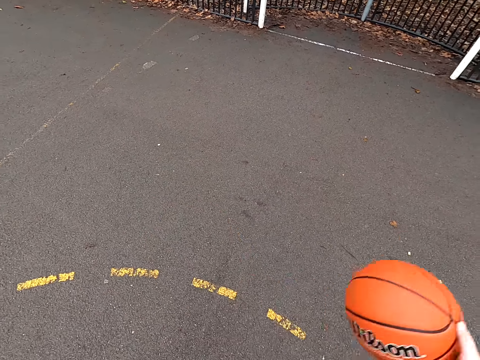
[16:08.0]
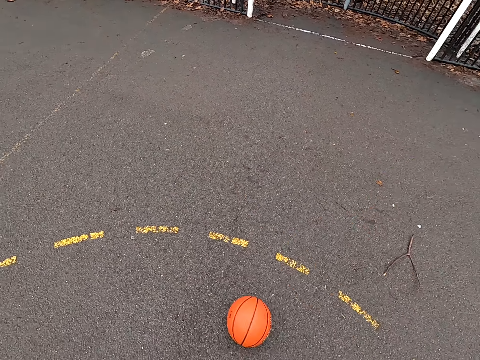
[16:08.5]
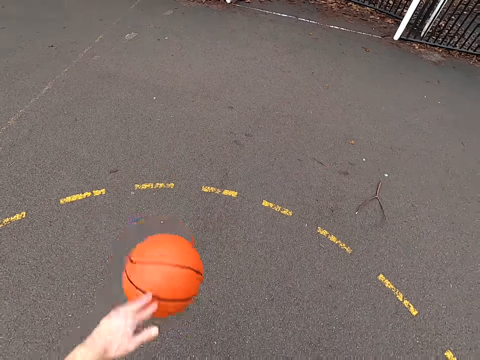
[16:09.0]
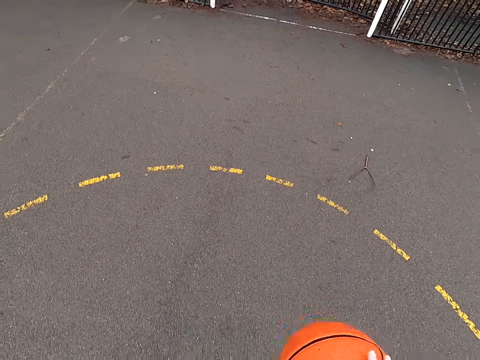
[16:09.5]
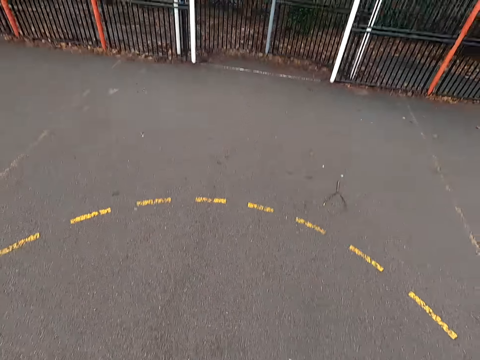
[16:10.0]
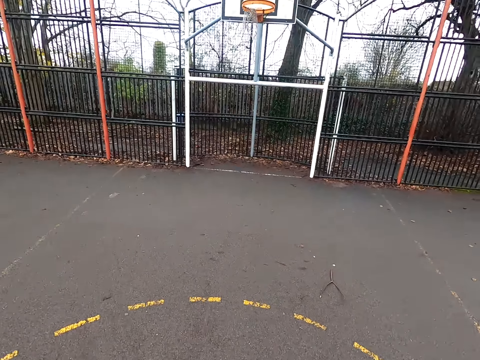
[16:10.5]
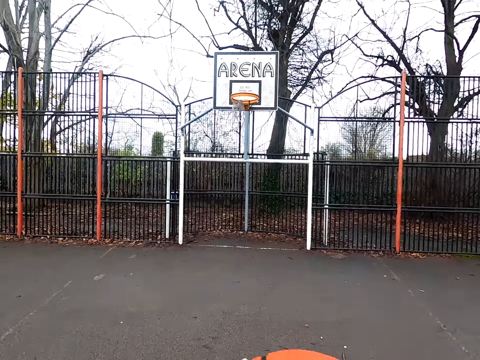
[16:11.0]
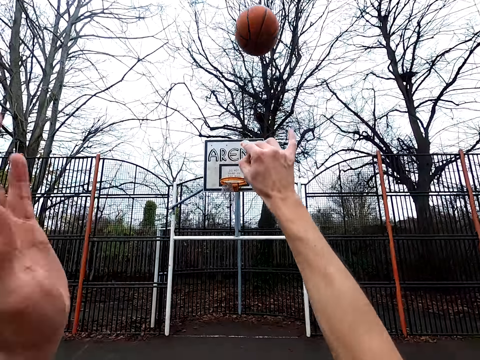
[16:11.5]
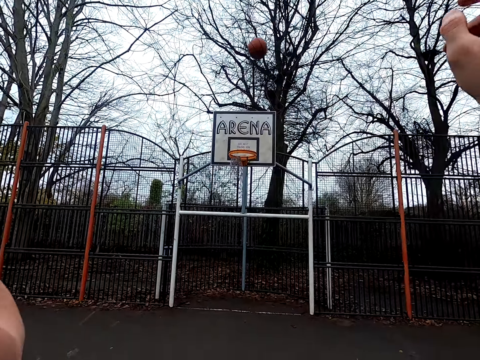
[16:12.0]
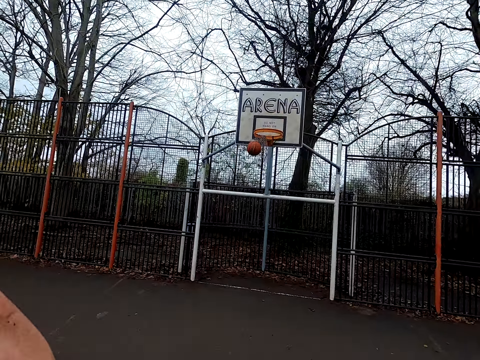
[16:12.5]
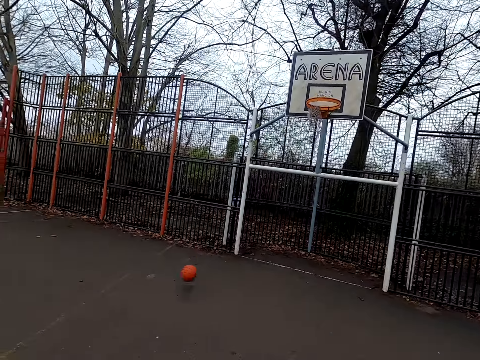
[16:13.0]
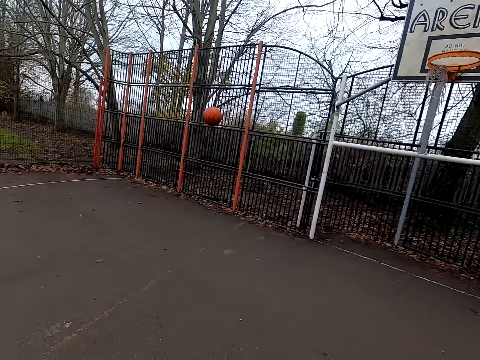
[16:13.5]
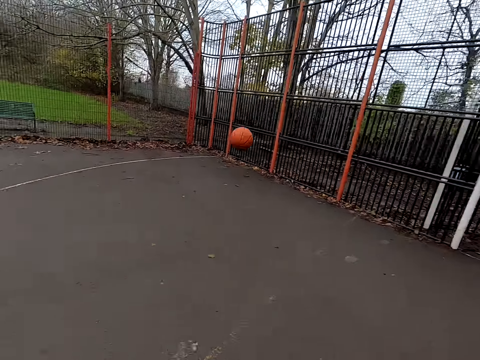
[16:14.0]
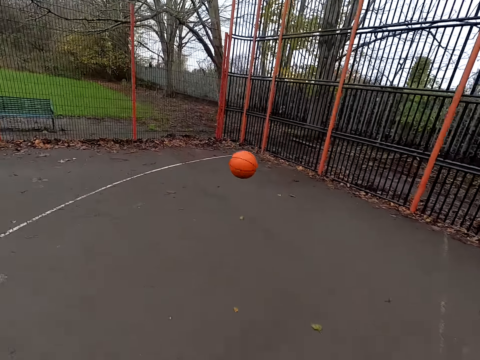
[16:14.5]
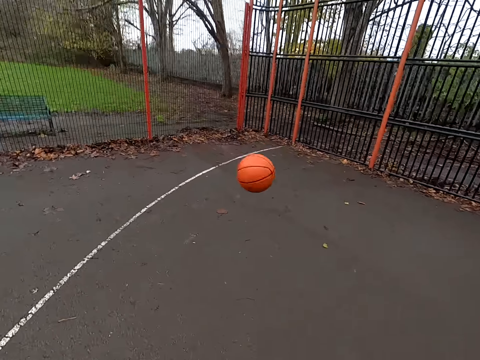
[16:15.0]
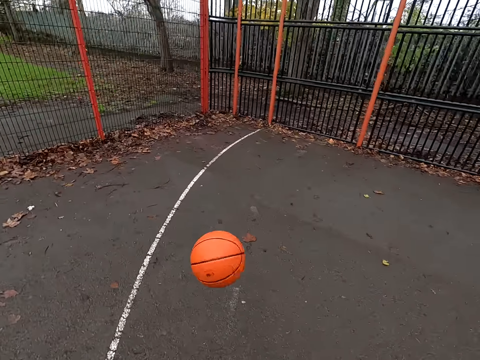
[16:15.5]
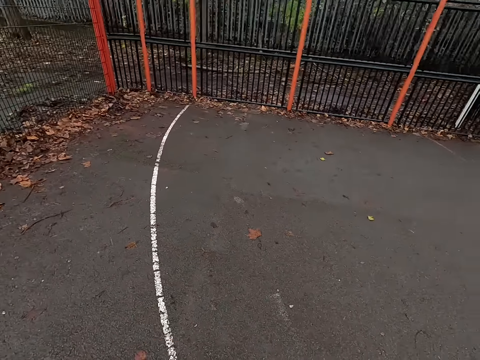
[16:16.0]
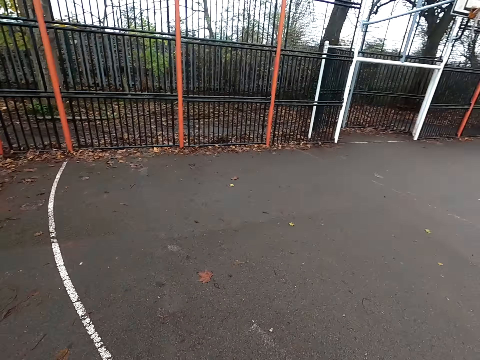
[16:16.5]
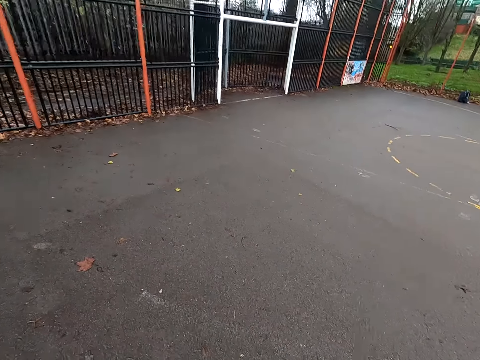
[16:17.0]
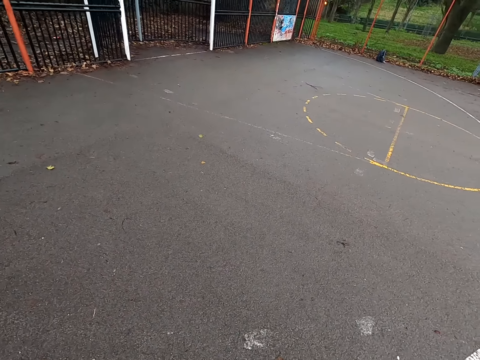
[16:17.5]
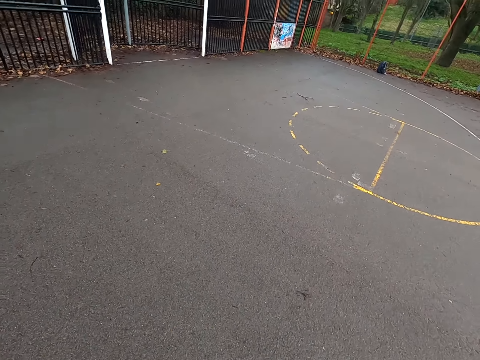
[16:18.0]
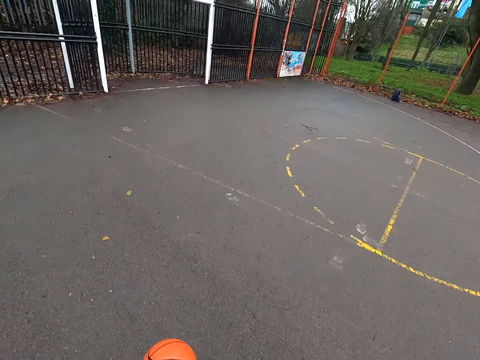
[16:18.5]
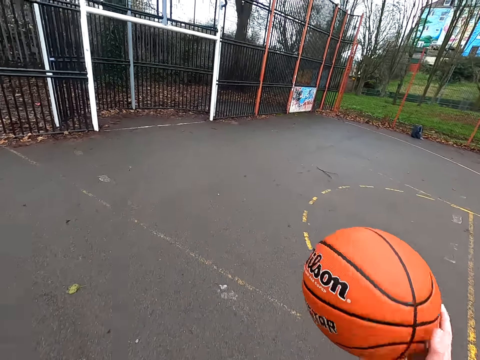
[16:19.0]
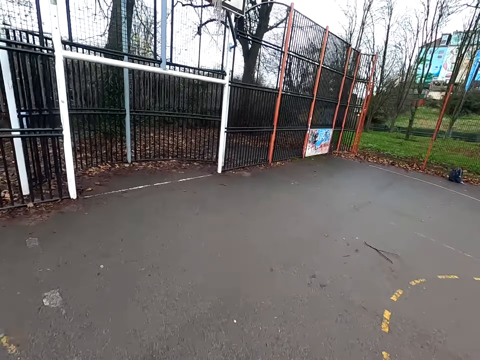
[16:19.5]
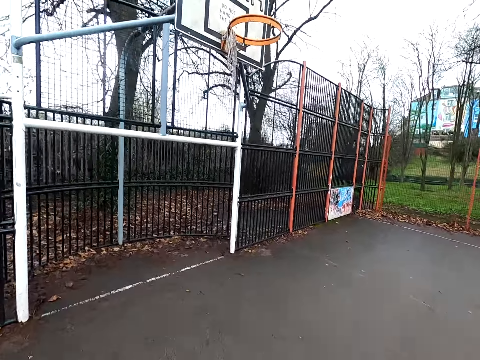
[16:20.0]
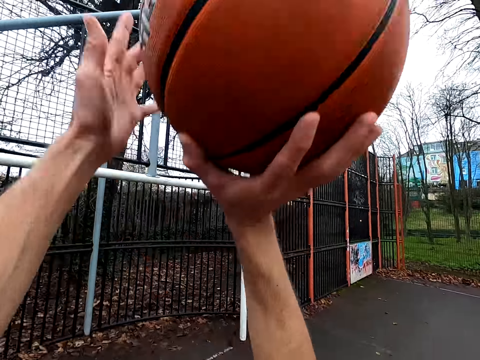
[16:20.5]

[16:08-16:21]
The camera wearer throws the ball. They walk around. They take the ball. They walk around. They bounce the ball.

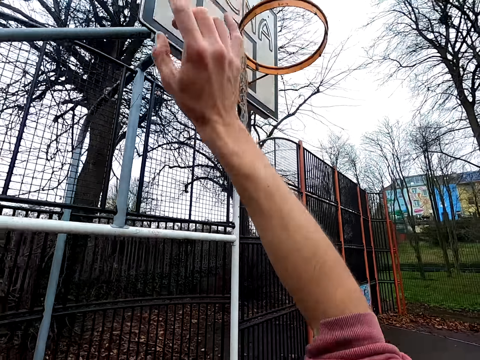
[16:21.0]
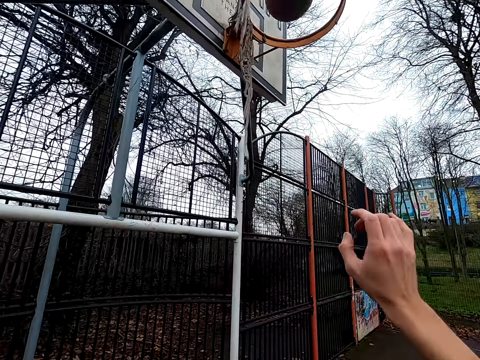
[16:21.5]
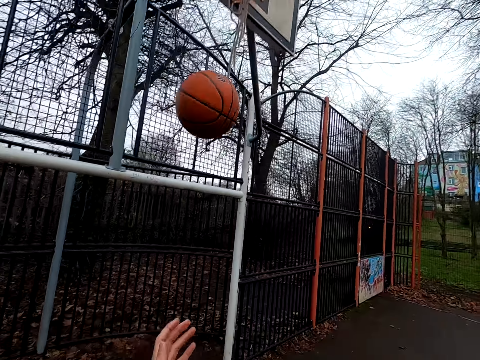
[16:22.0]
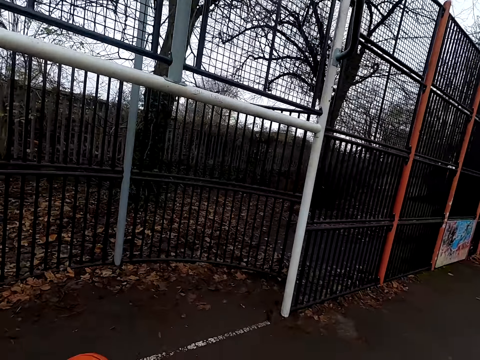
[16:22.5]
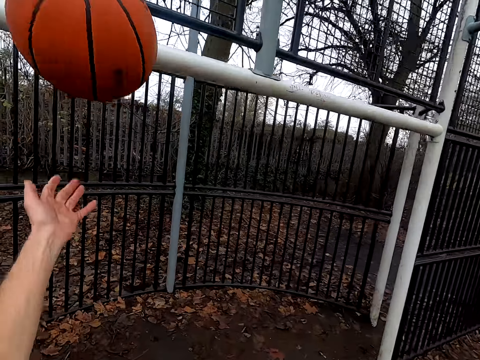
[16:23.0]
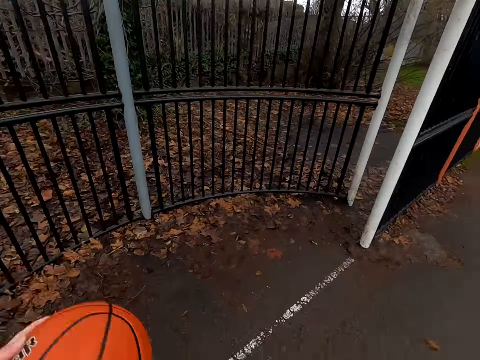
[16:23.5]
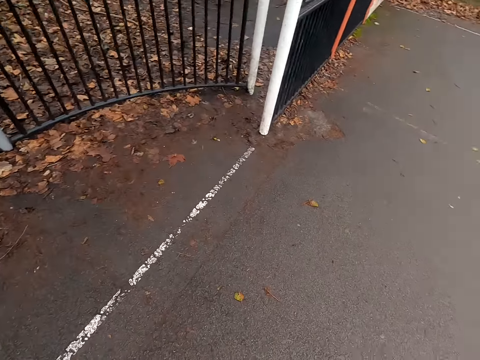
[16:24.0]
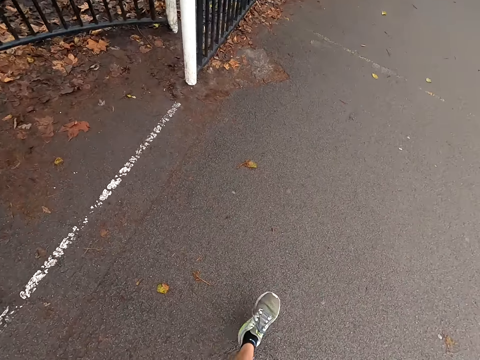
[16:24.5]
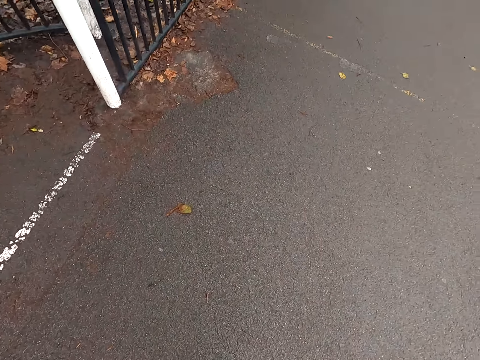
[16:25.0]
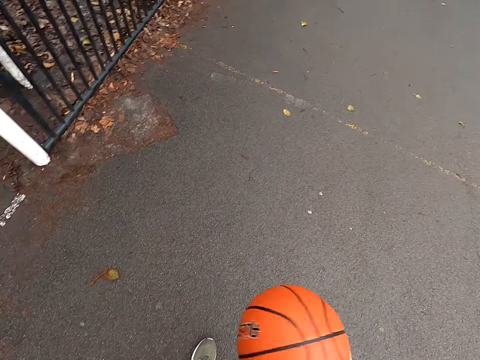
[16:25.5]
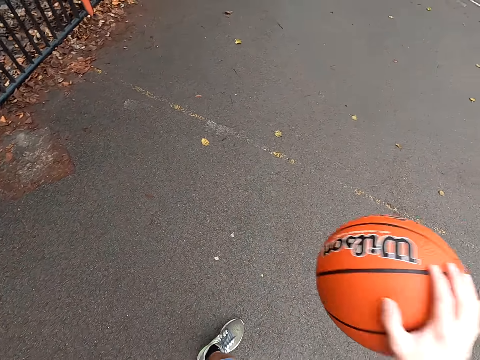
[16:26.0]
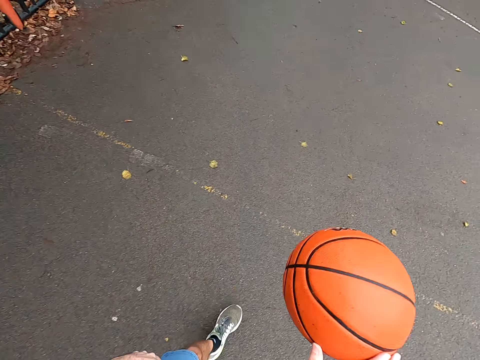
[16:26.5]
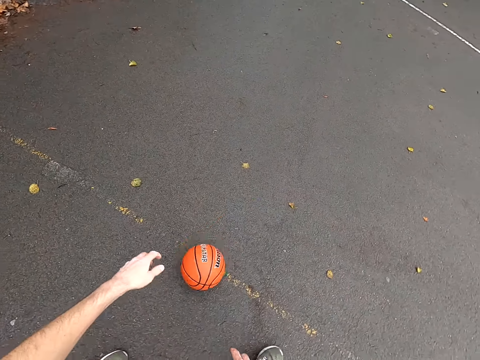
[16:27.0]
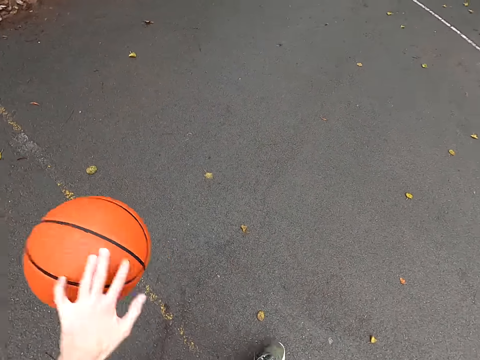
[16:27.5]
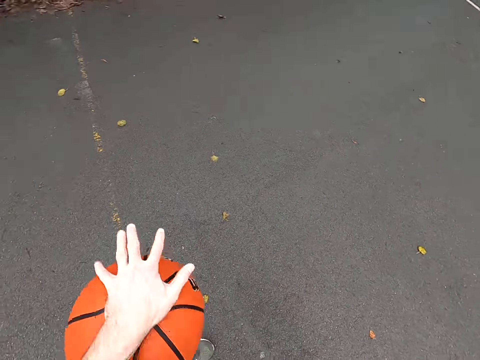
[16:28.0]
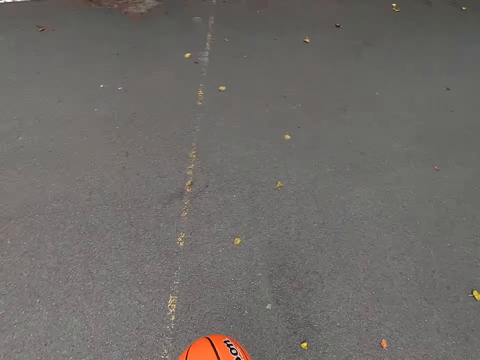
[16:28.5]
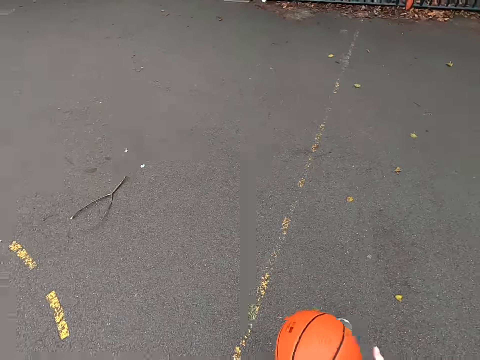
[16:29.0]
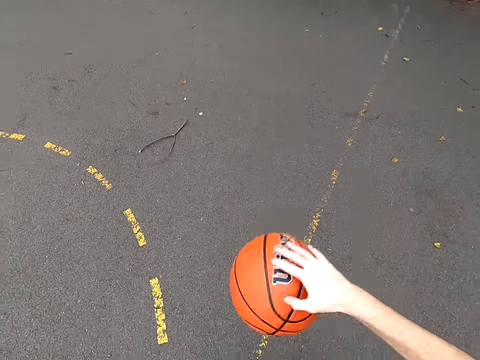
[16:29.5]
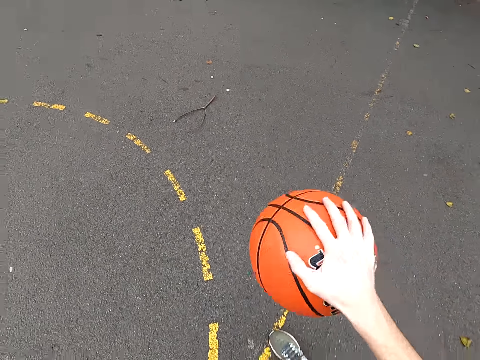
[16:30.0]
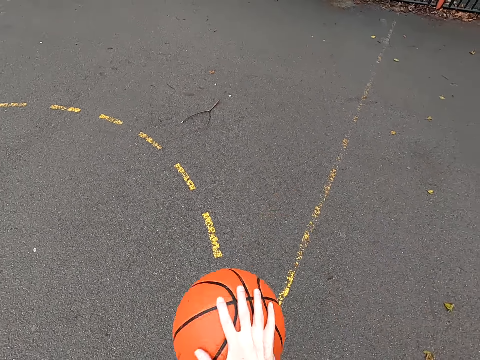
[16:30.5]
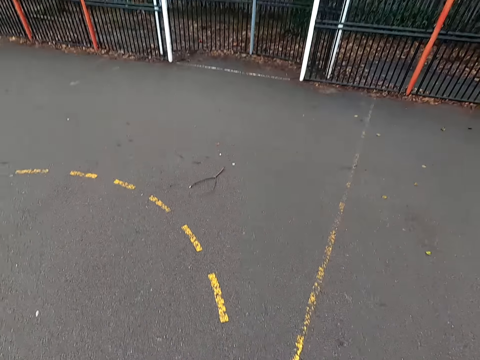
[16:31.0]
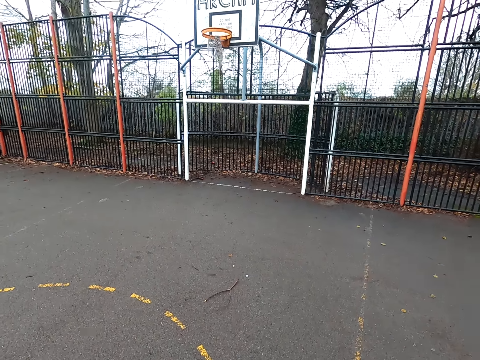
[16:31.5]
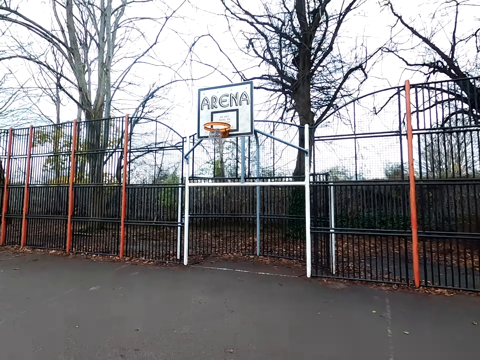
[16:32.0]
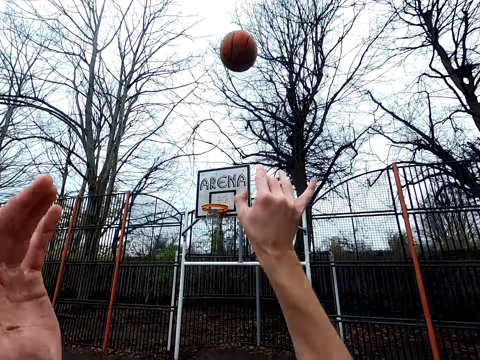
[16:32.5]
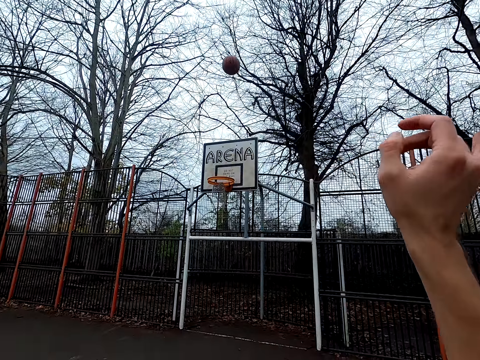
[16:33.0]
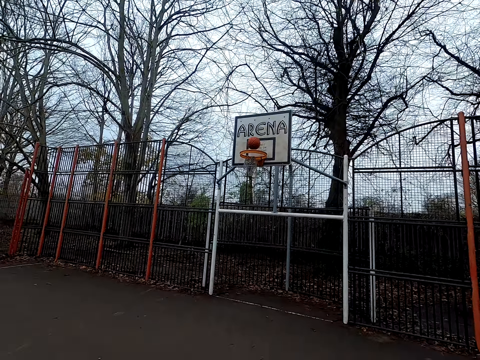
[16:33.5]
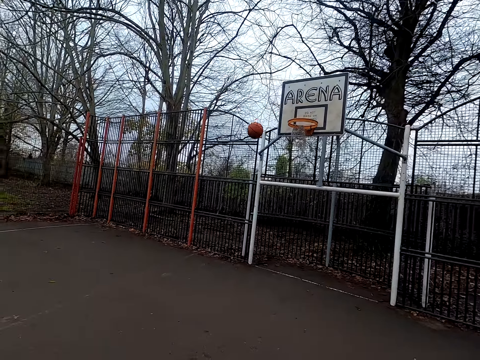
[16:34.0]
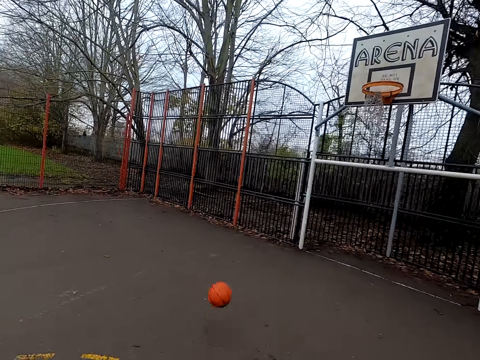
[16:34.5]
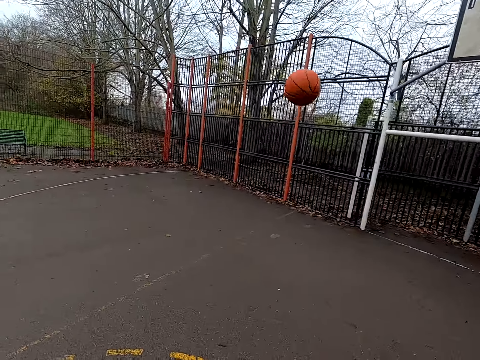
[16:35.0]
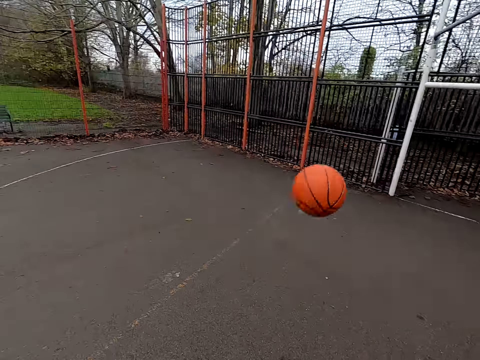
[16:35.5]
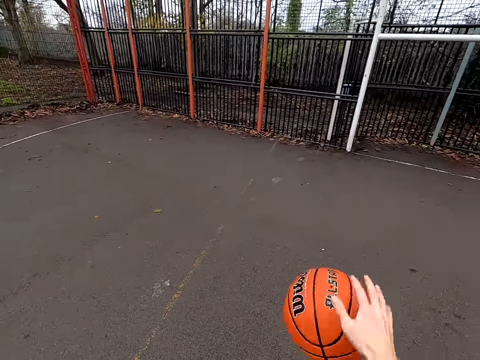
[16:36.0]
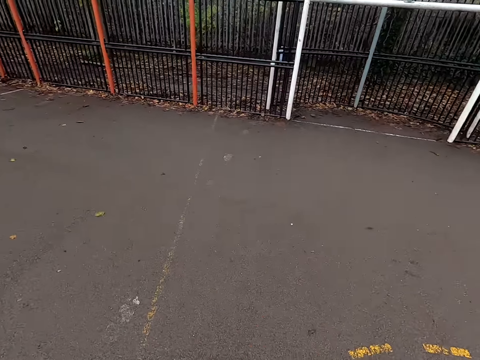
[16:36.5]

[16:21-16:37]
The camera wearer throws the ball. They take the ball. They bounce the ball. They walk around. They dribble the ball. They throw the ball. They walk around. They take the ball.
